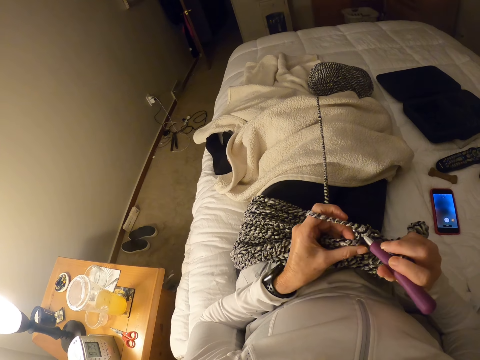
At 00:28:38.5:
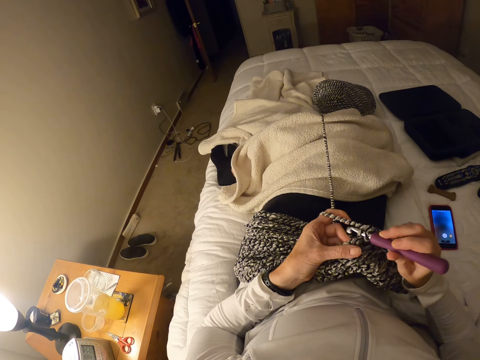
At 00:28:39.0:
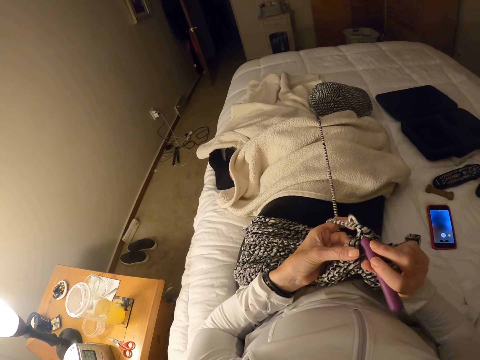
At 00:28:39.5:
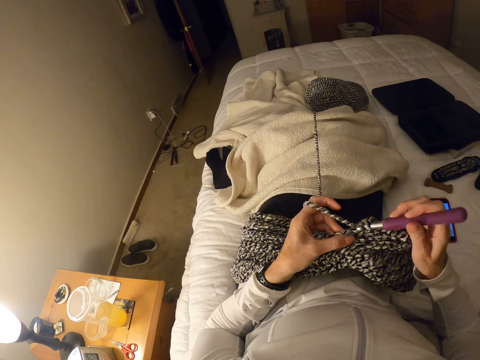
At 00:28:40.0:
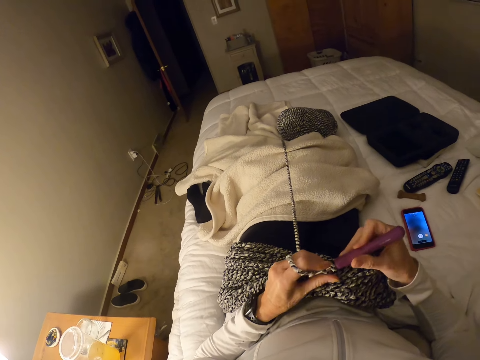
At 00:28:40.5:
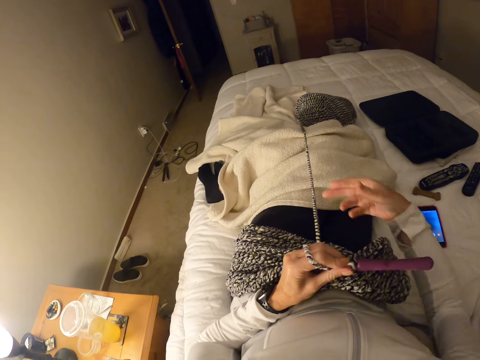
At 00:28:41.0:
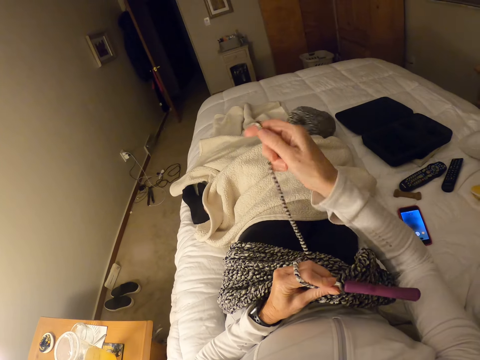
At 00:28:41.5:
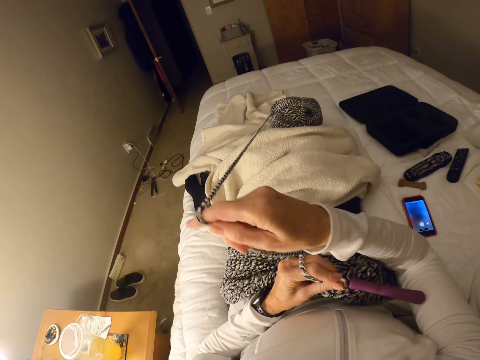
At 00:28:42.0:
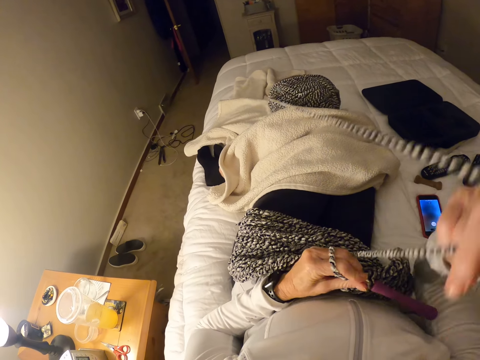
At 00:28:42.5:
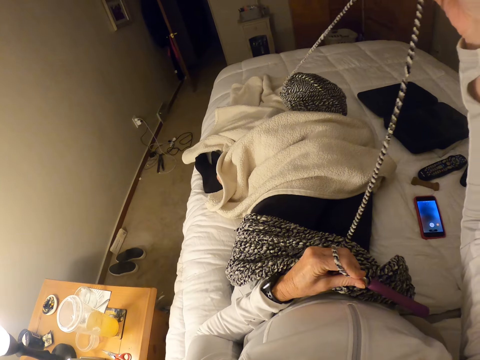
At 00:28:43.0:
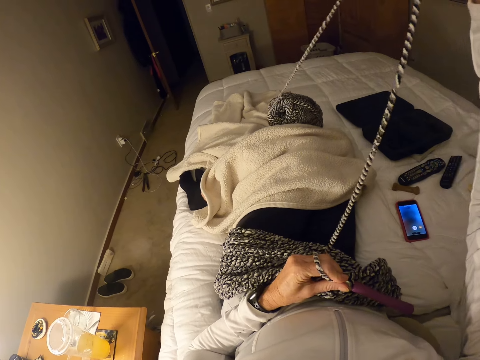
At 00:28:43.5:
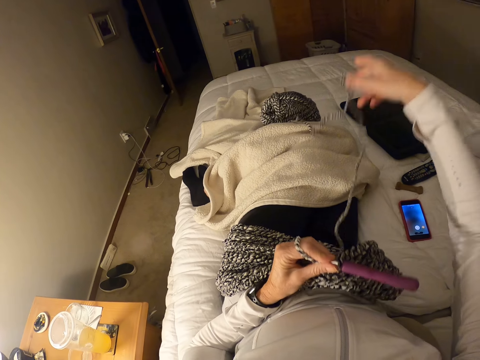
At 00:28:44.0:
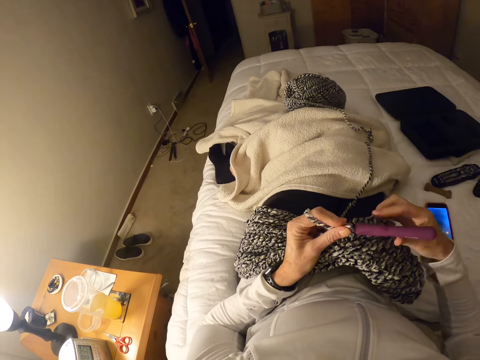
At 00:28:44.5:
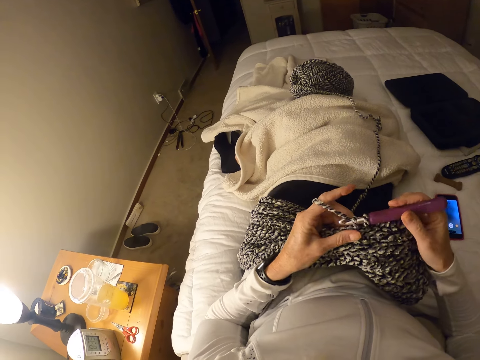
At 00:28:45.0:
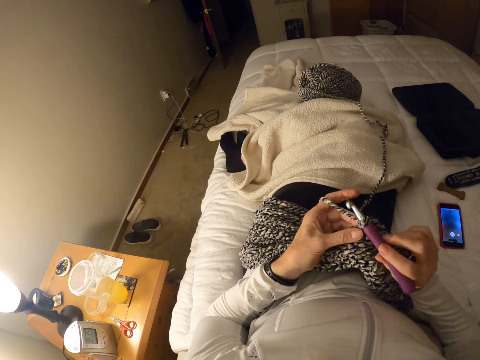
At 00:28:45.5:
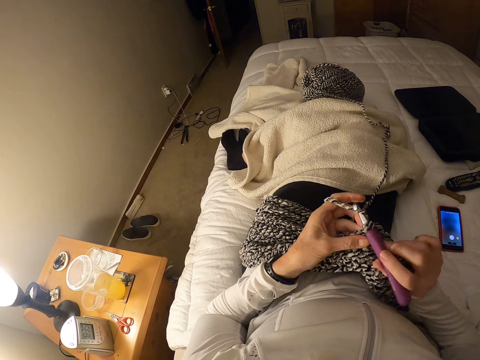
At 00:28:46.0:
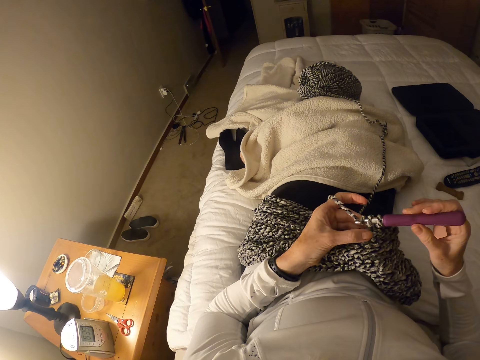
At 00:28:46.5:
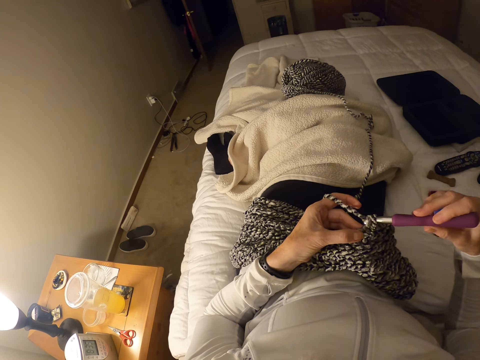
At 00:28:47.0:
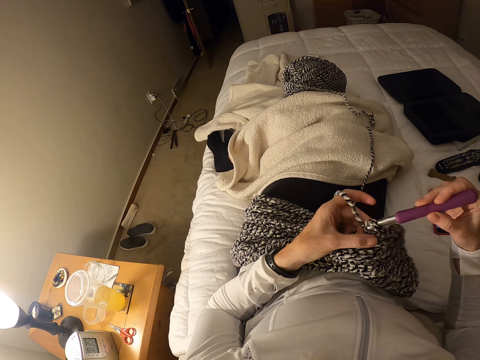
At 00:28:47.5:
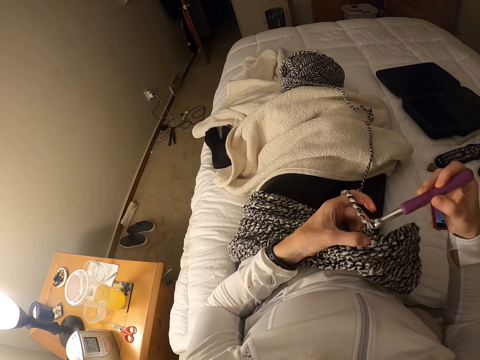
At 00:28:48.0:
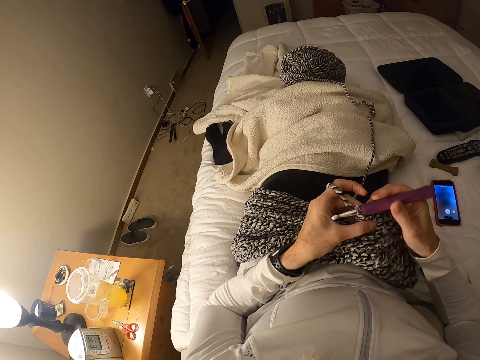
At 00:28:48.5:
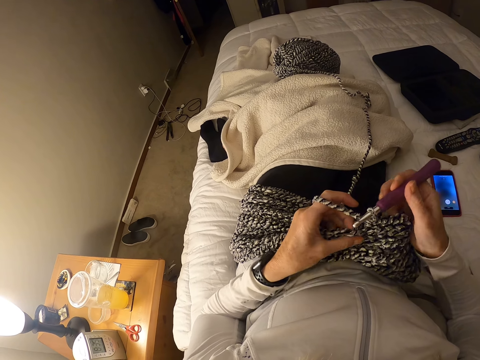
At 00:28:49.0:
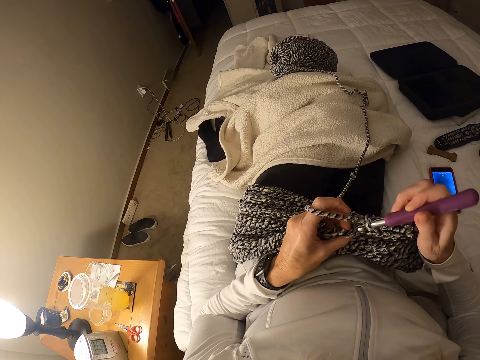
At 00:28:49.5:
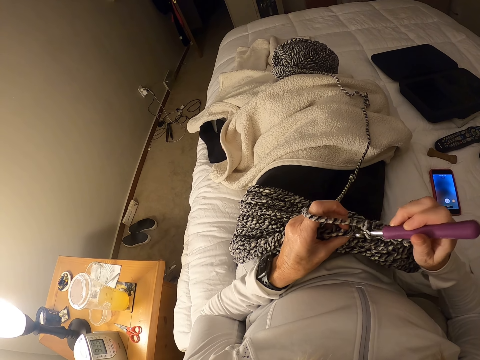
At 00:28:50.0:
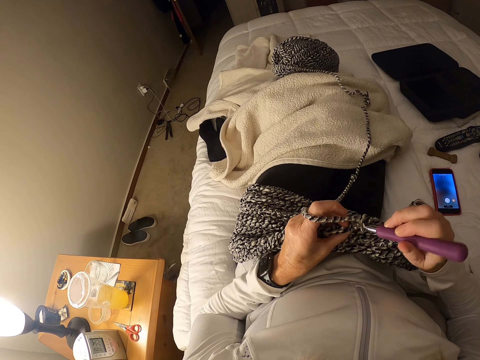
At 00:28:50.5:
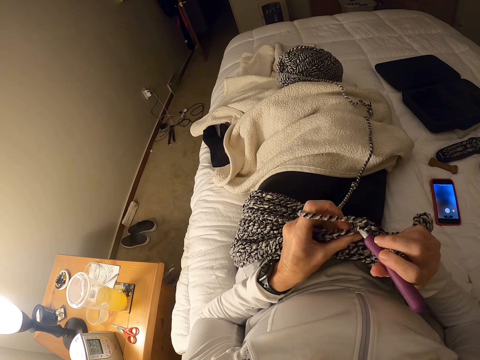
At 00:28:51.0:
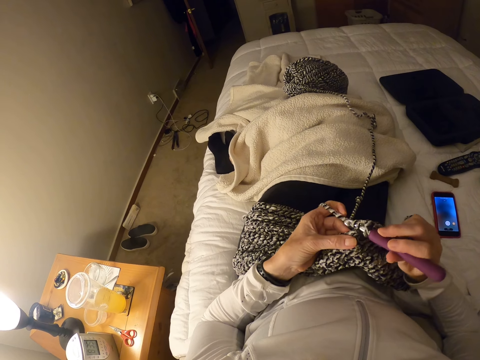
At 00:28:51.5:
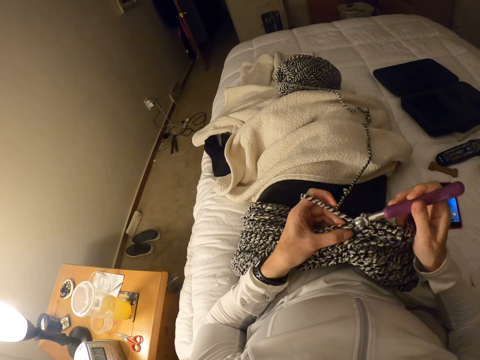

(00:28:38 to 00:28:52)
The camera wearer holds the crochet hook with the left hand. They pull the thread from the yarn. They hold the crochet hook. They crochet the crochet cloth.

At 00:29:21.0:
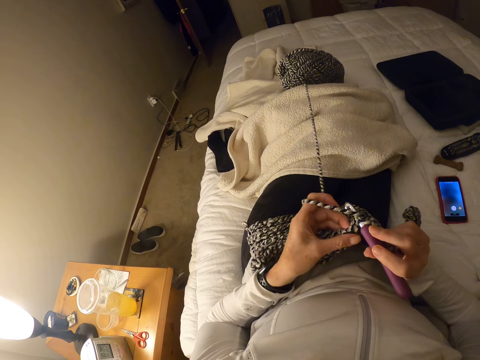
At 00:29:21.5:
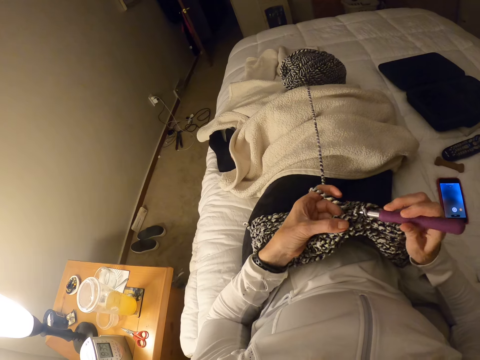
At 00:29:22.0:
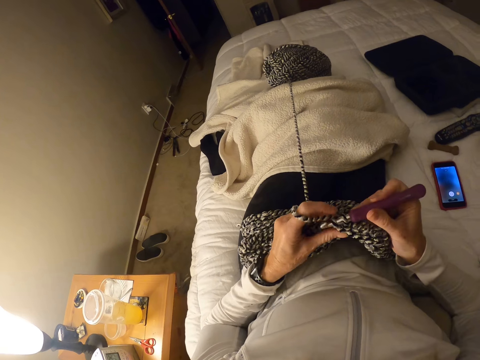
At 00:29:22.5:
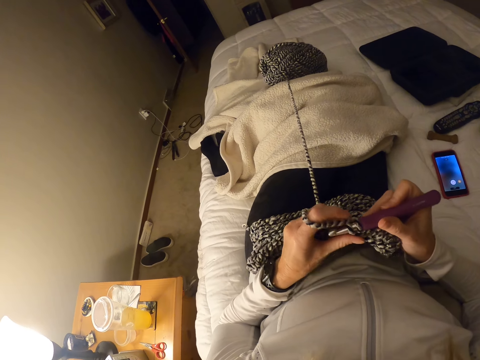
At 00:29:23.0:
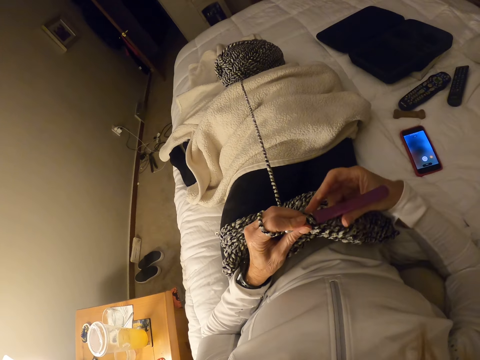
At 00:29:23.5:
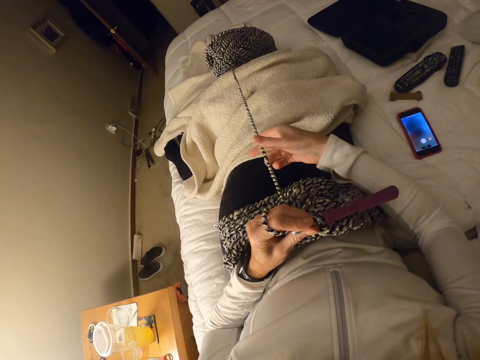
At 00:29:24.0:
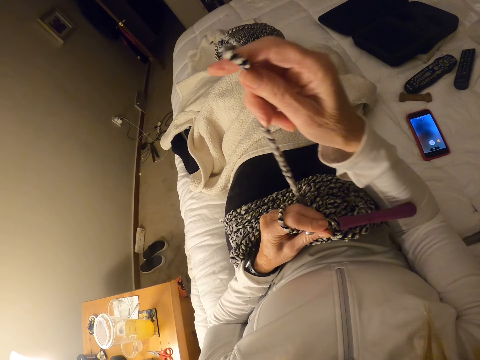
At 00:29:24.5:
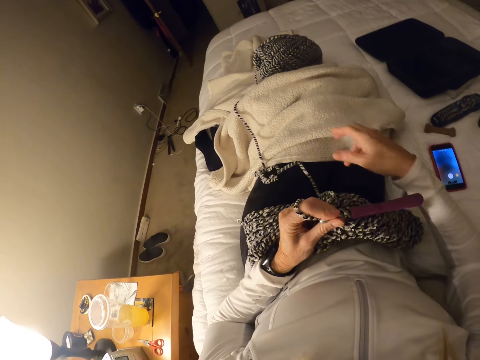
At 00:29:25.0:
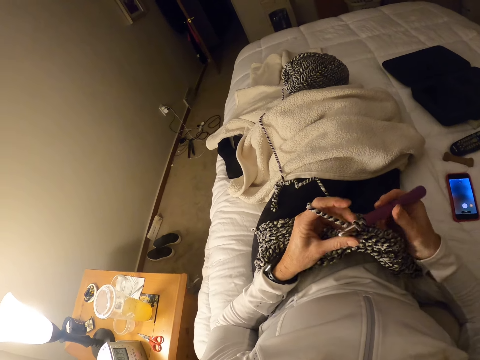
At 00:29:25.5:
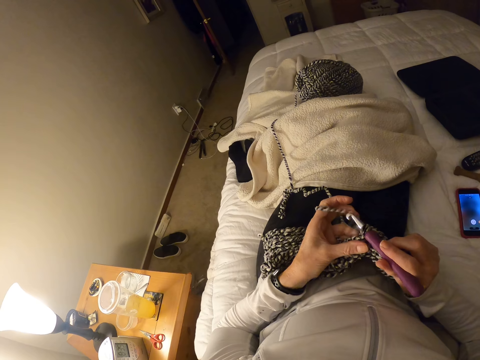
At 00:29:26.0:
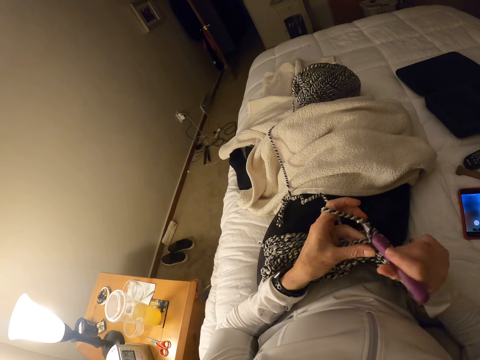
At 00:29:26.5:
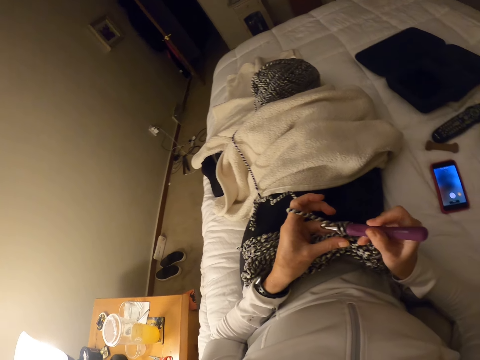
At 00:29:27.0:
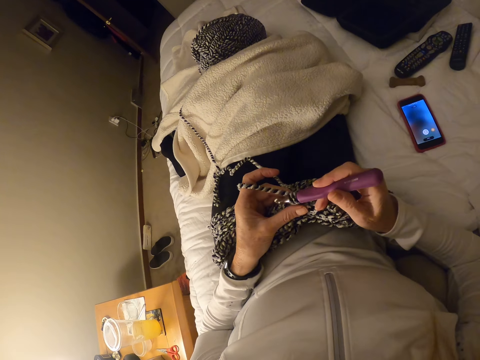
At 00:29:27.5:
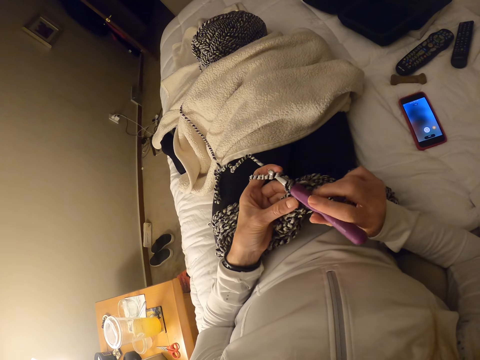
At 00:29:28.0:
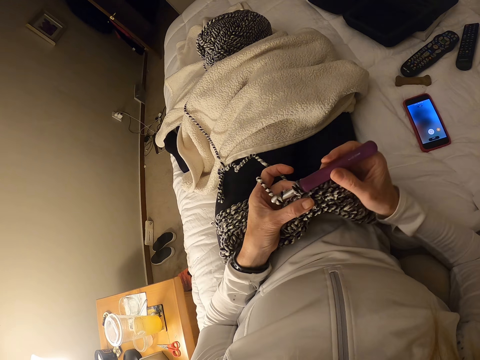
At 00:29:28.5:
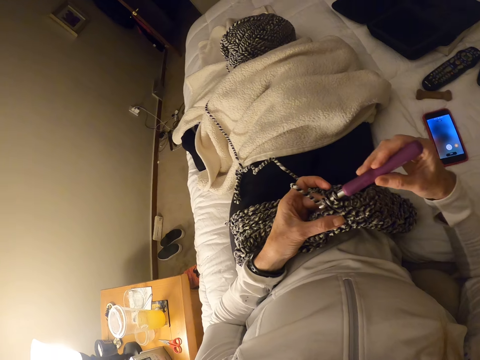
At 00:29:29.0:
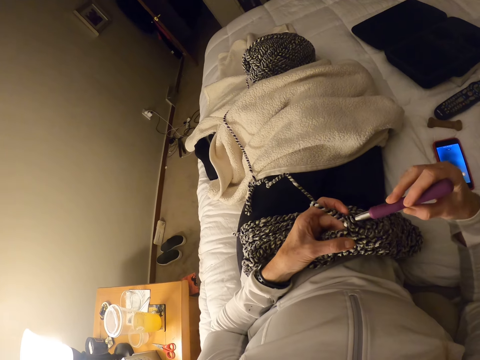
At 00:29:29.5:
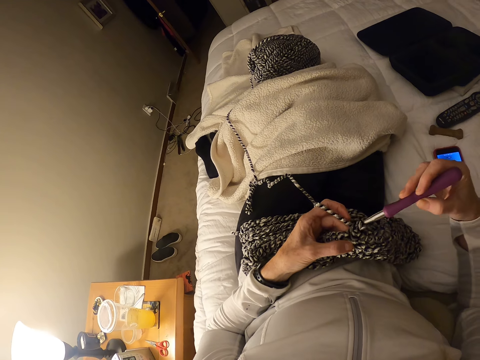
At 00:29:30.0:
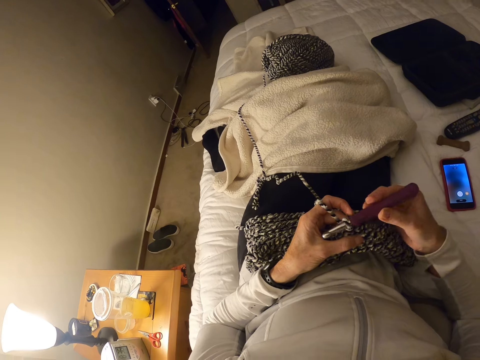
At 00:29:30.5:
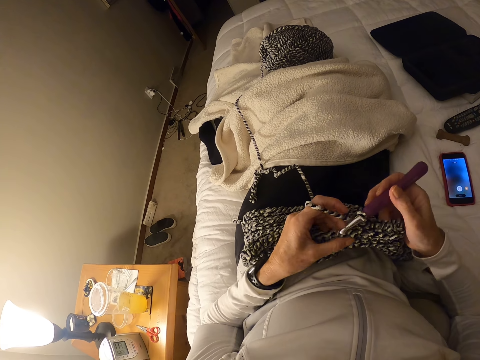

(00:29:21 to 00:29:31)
The camera wearer holds the crochet hook with the left hand. They pull the thread. They knit.

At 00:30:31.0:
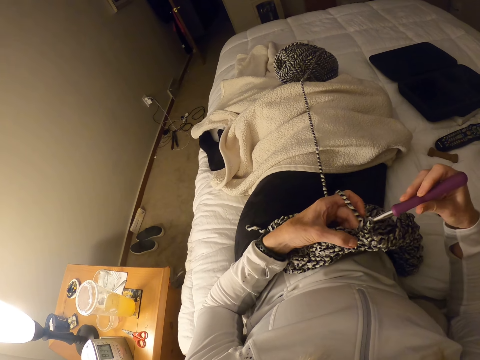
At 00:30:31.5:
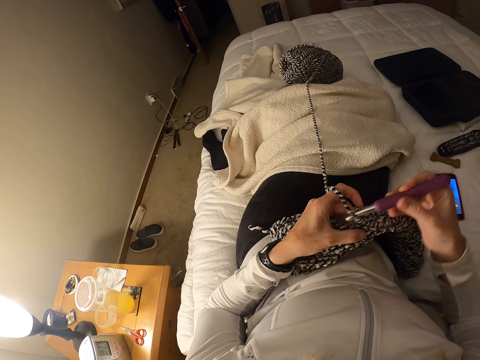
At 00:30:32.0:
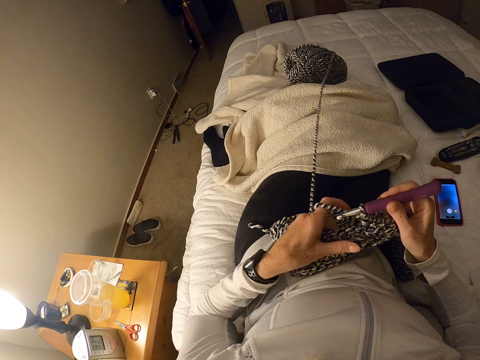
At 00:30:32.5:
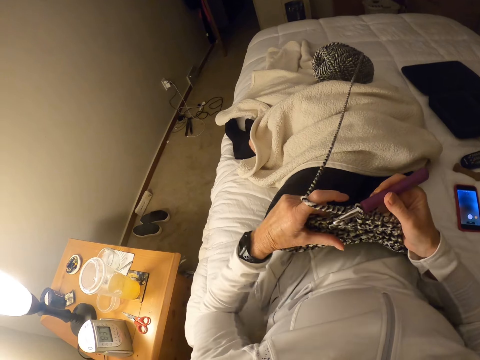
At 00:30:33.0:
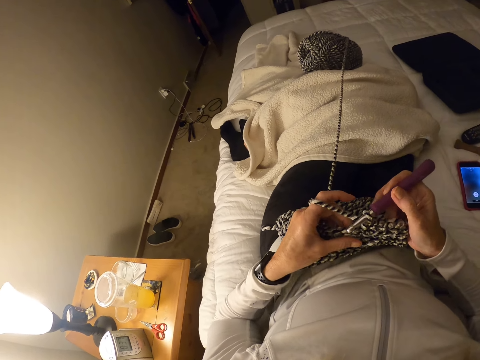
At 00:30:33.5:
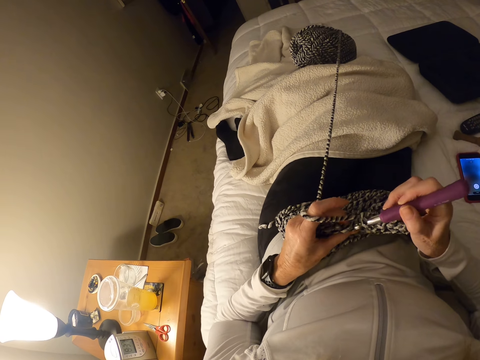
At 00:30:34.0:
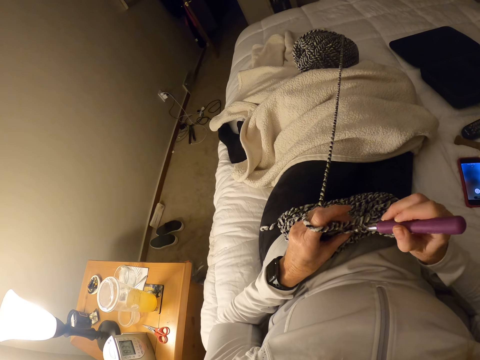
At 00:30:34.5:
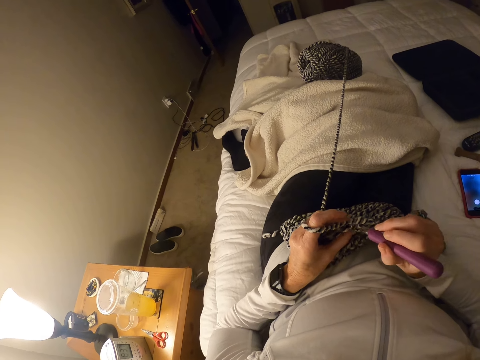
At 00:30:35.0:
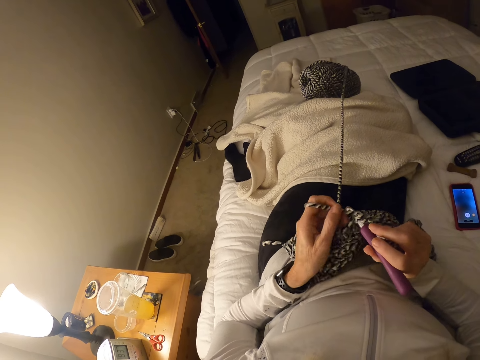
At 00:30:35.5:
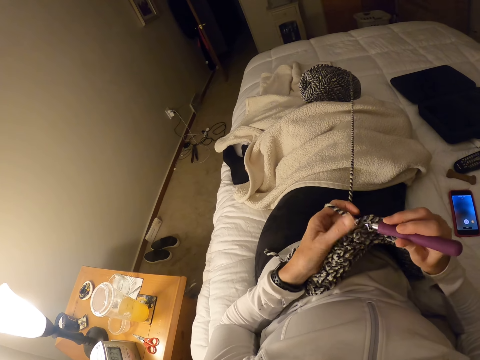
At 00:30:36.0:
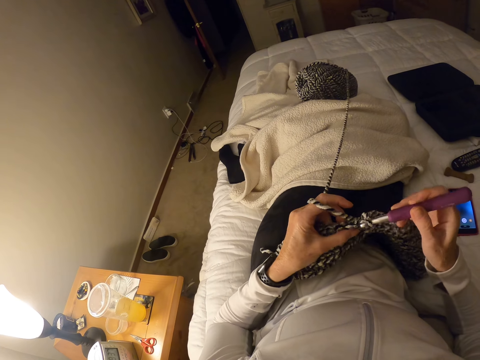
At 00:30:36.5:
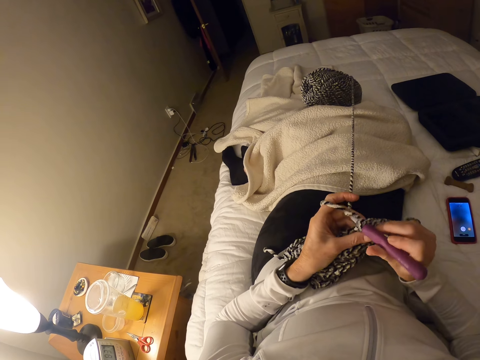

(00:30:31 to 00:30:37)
The camera wearer moves the knitted cloth.
